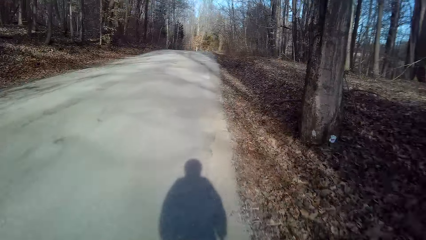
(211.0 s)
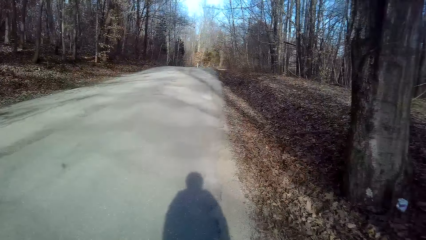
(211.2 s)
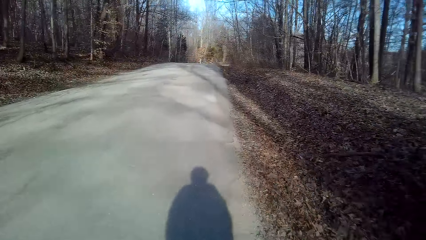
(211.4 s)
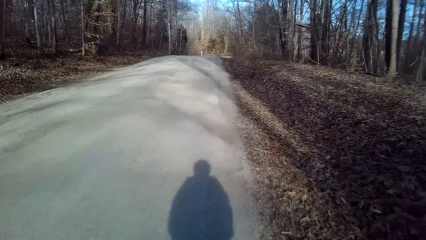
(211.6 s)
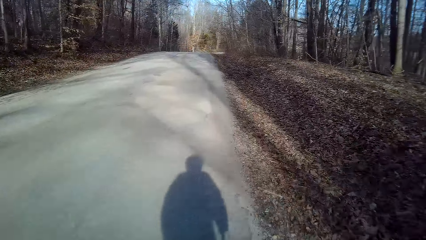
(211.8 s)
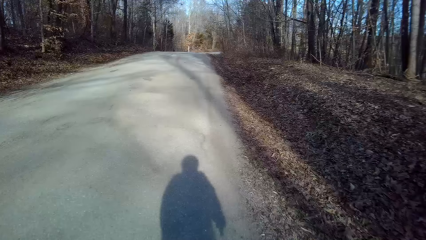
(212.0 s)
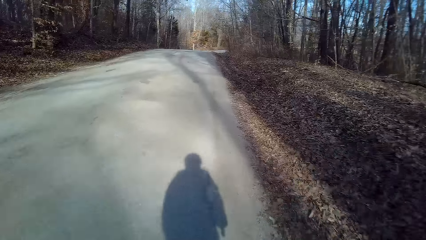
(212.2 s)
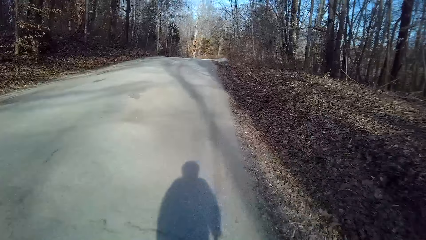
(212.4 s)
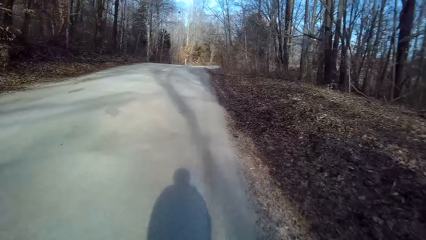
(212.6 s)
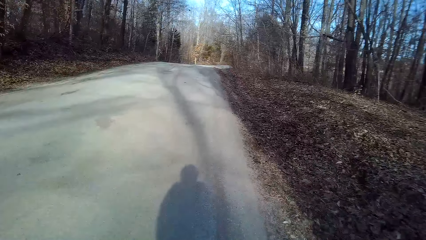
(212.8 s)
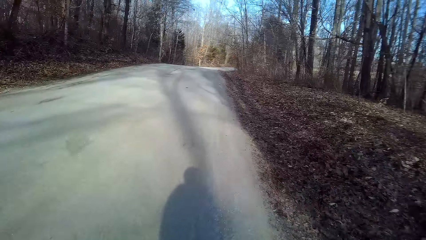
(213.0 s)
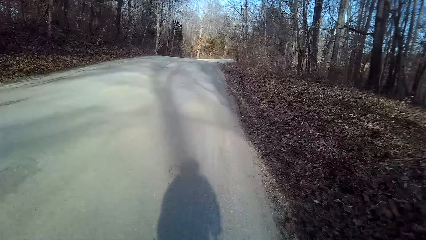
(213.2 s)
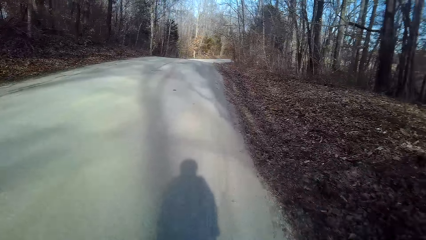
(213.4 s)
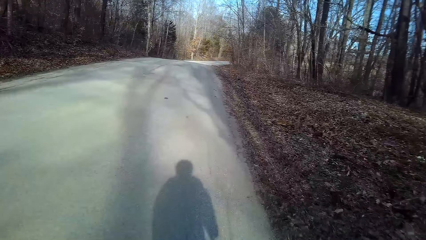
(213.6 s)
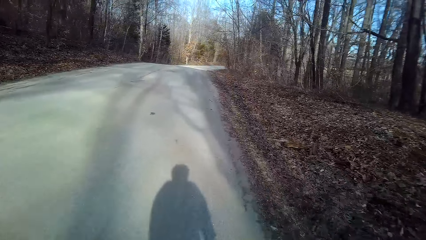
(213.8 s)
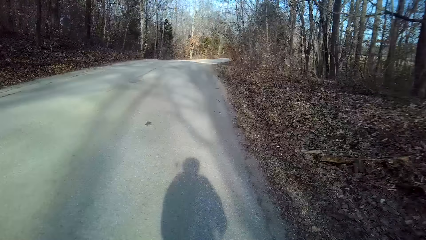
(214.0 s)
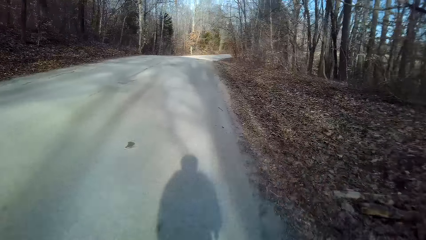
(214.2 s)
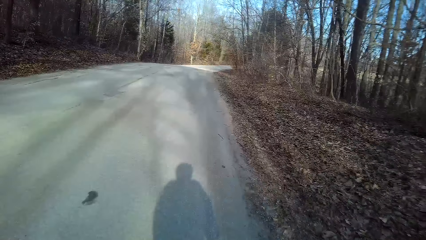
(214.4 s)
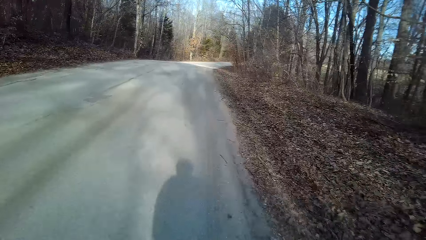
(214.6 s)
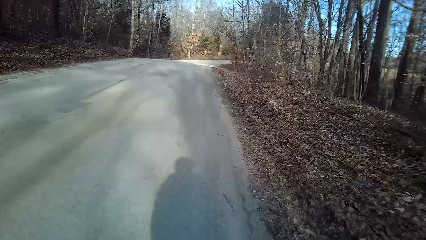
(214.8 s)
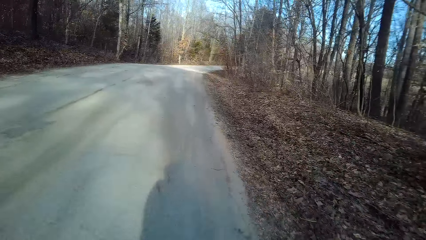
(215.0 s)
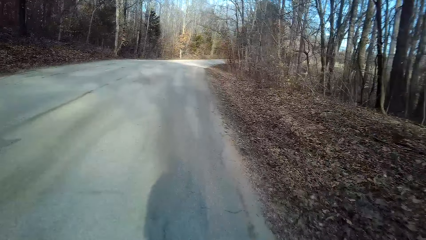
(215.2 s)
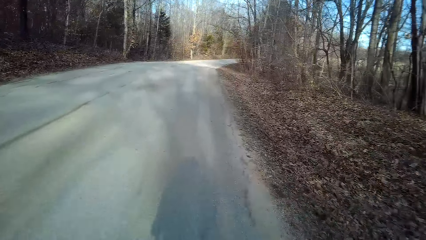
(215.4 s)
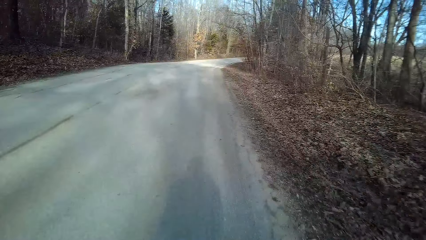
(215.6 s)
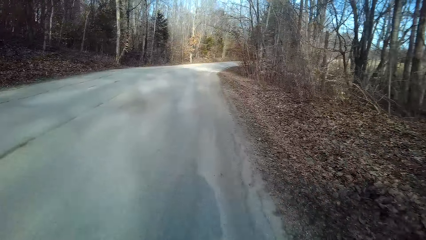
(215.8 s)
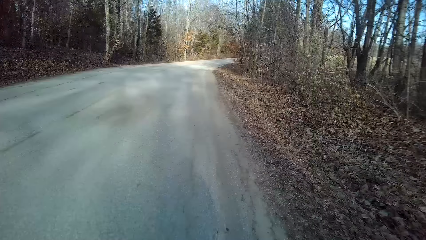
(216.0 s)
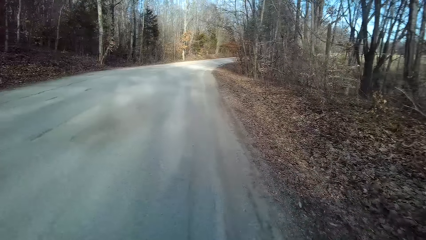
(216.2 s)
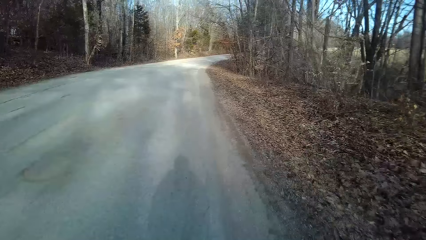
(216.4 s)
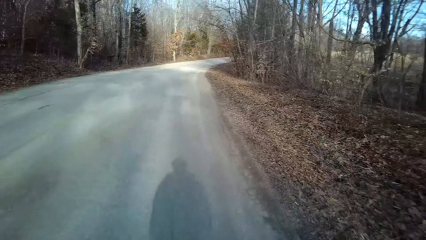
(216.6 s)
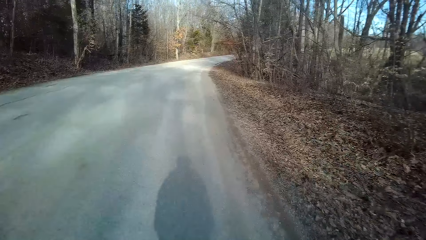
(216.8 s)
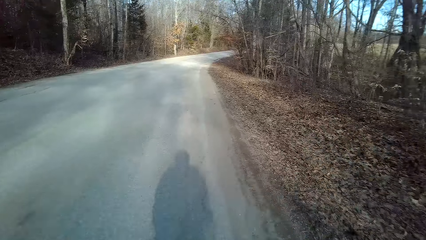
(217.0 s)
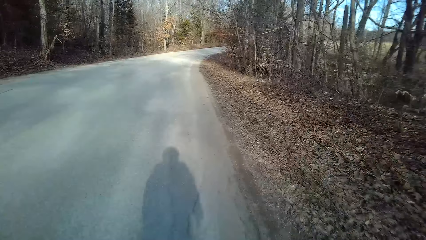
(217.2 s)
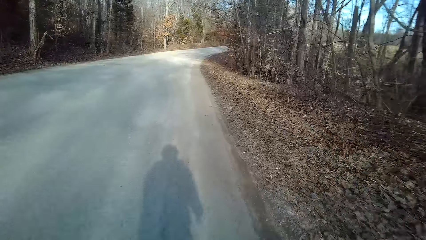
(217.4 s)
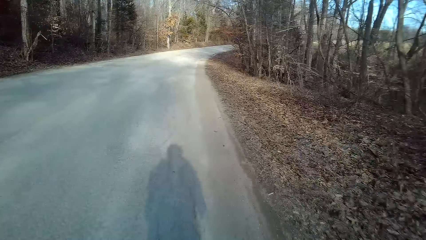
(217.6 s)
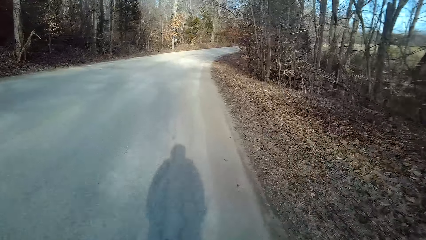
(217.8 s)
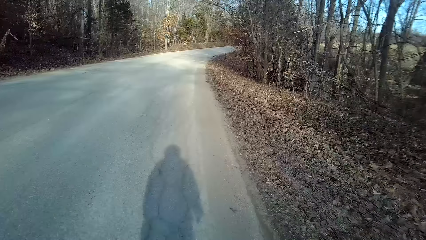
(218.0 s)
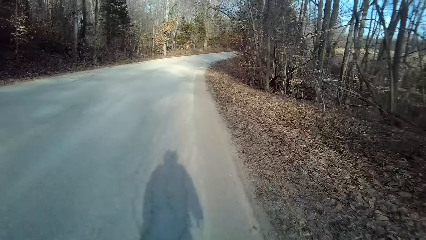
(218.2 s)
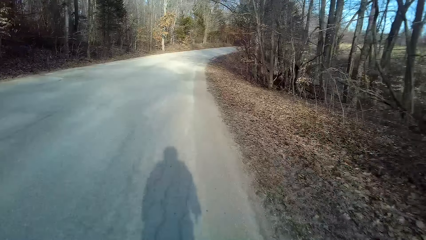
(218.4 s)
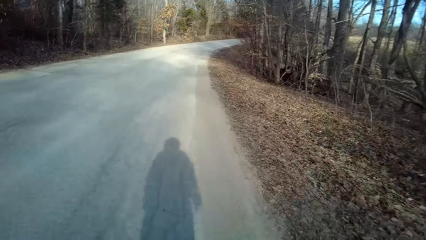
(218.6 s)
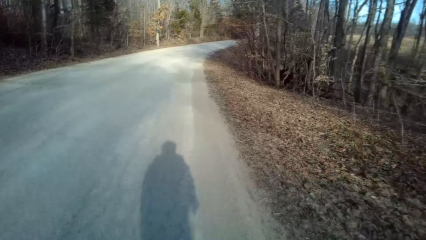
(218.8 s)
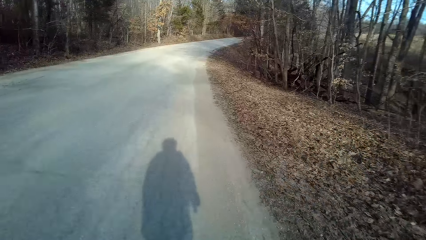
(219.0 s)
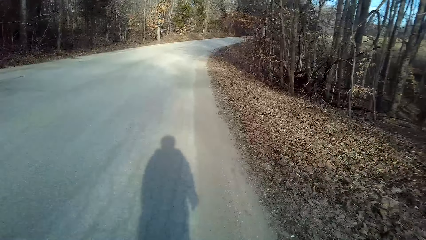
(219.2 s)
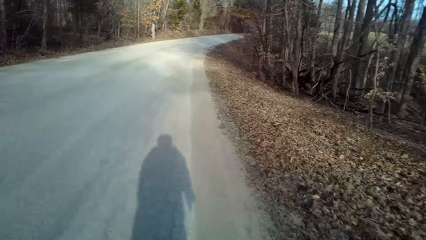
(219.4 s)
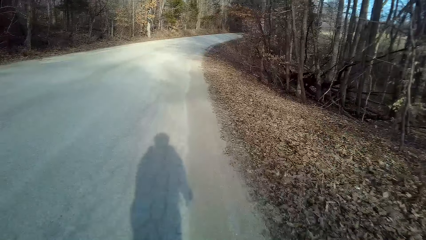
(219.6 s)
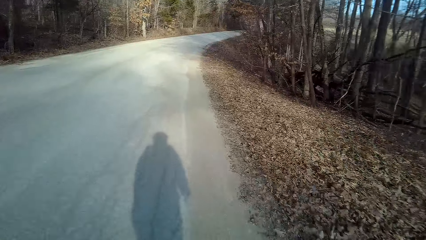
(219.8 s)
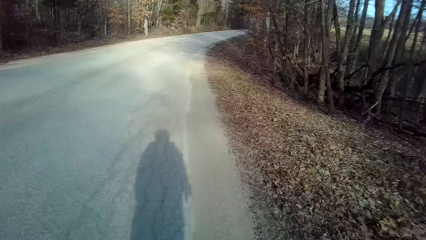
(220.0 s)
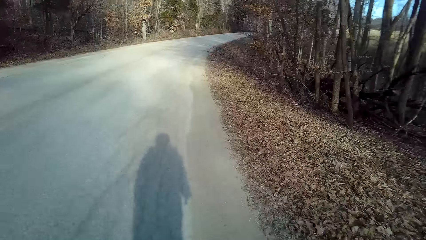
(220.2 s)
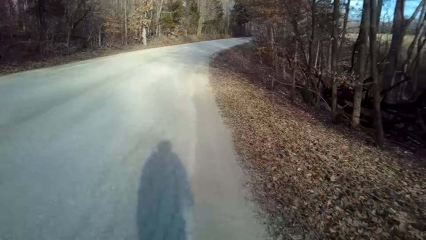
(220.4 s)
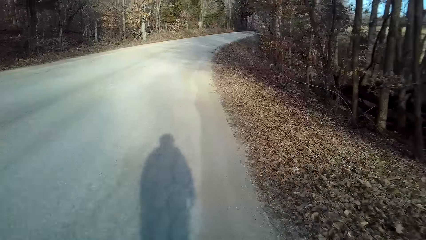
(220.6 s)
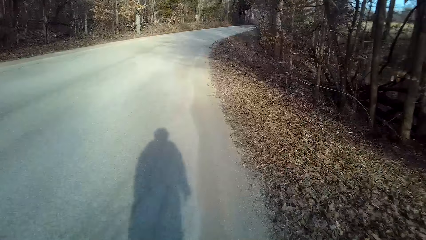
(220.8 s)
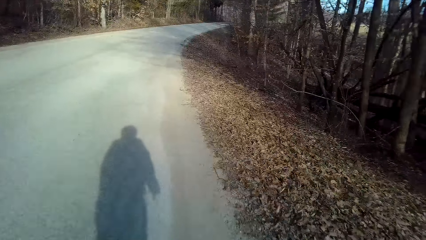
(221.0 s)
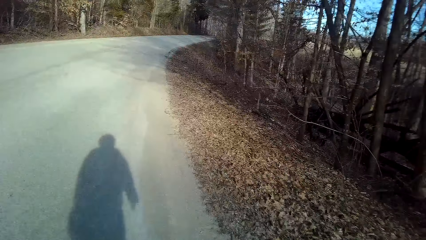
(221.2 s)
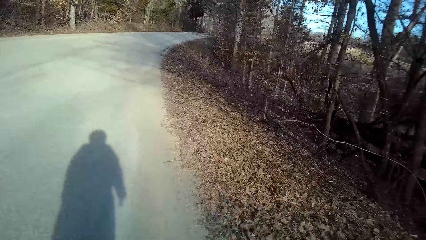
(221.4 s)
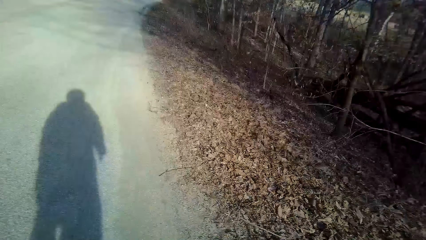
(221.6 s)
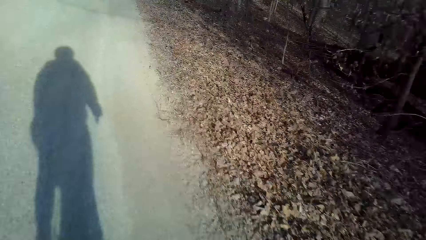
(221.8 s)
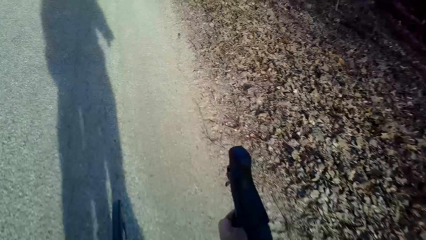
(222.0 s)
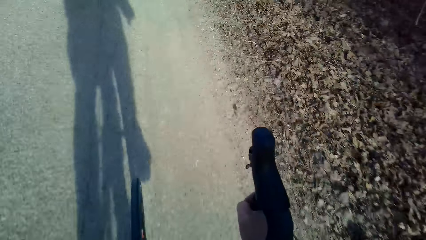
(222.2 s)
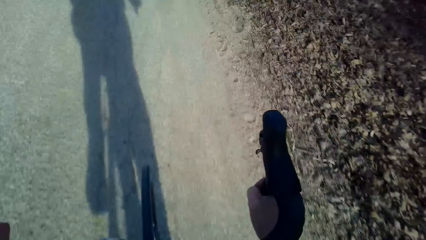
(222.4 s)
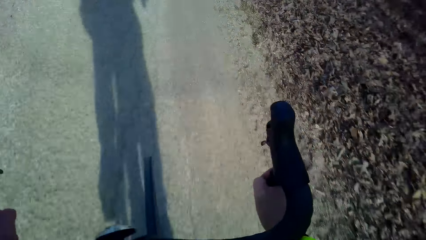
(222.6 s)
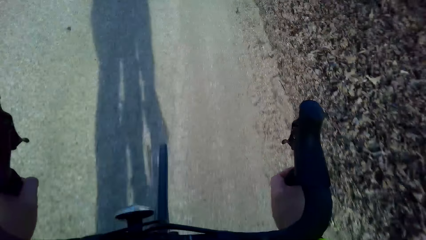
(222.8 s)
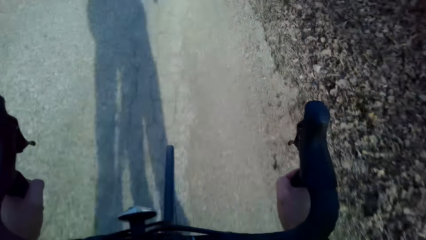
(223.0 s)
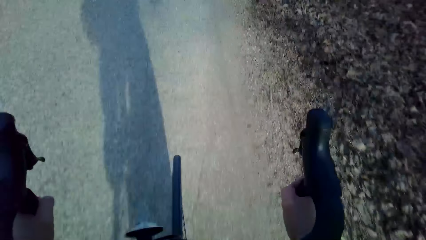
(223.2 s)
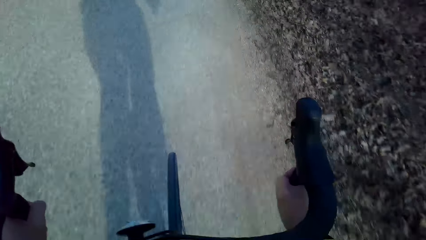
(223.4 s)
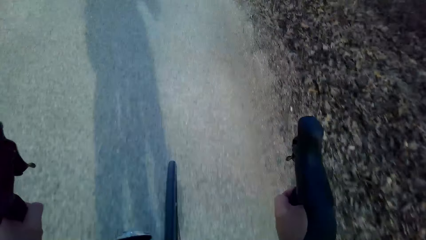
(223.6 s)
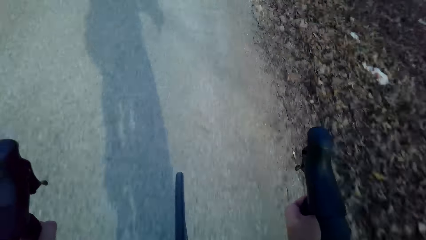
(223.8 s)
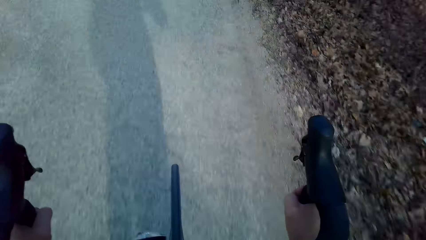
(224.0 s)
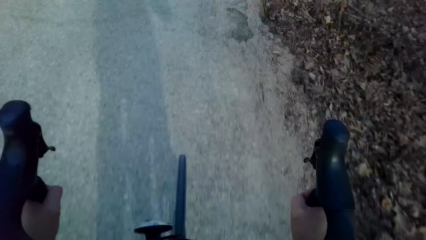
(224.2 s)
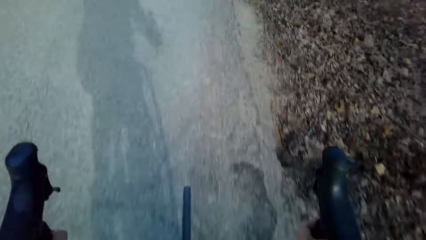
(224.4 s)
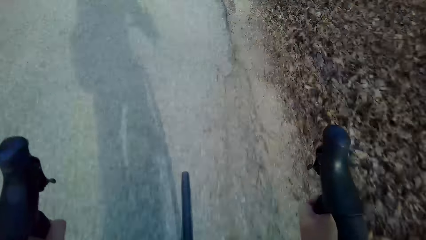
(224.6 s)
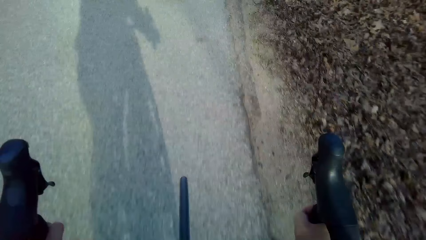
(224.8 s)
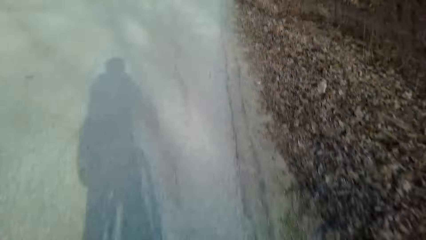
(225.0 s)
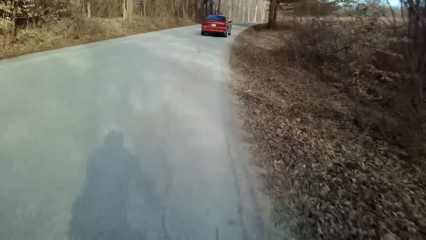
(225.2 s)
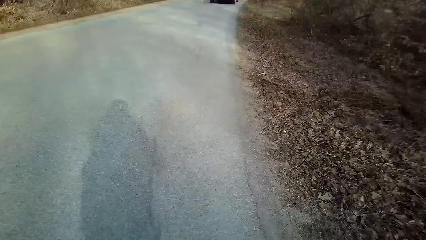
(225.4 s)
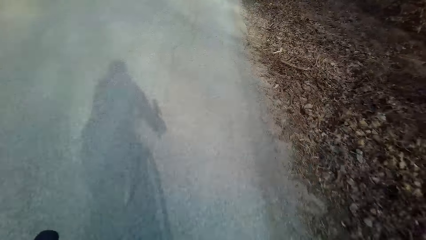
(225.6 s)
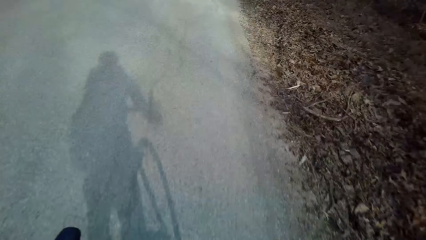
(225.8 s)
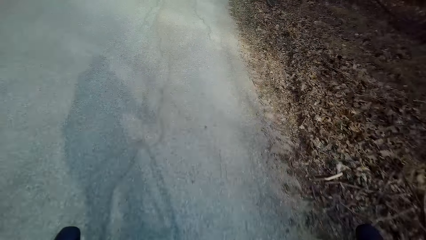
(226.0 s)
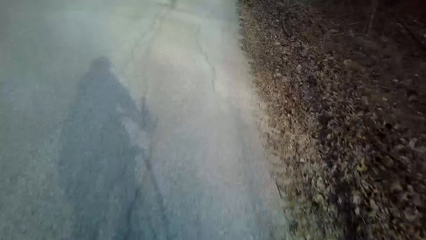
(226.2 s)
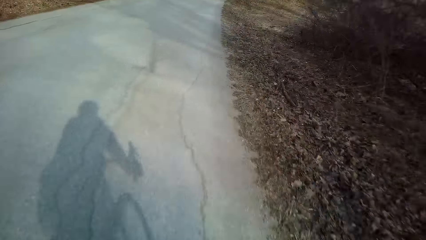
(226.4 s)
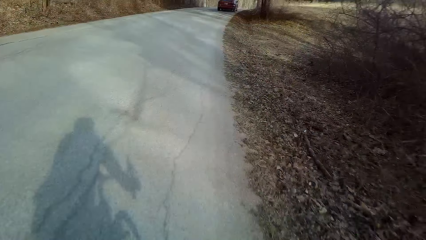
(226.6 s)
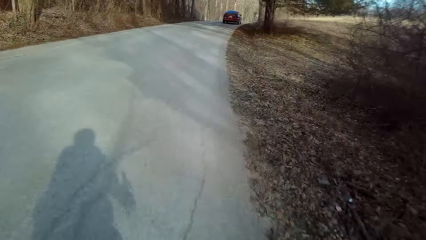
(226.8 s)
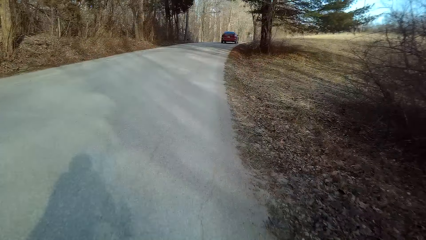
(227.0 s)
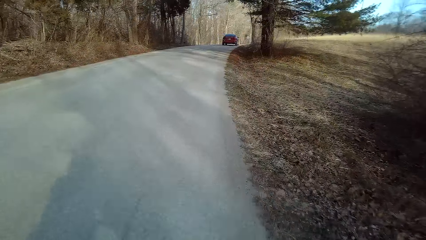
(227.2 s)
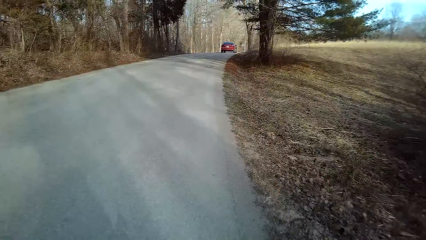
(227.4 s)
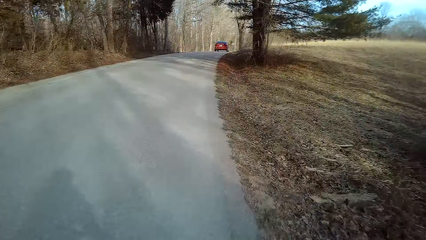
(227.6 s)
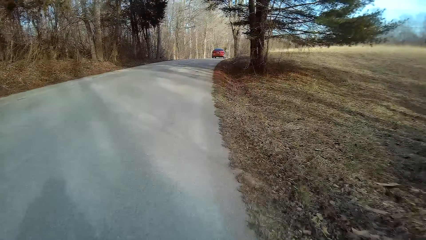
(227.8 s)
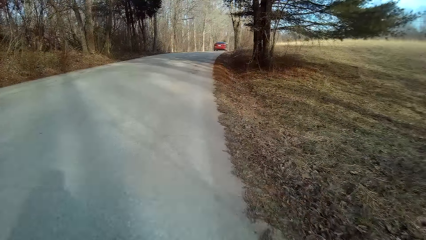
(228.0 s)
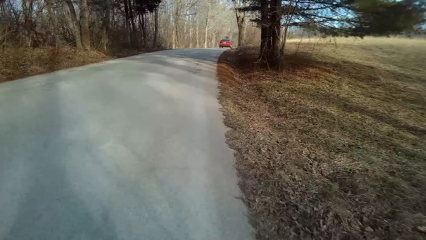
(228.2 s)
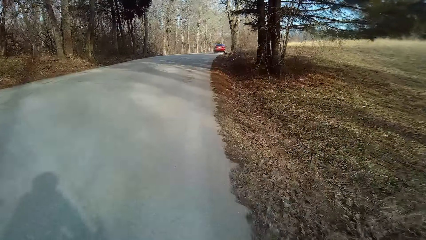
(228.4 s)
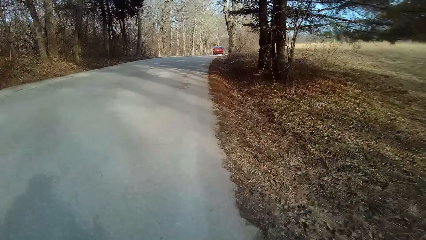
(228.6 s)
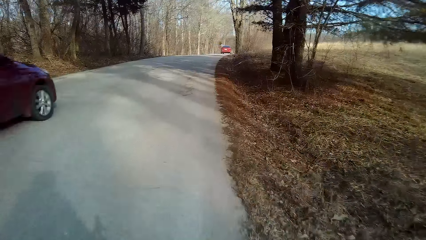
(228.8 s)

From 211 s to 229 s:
The camera wearer holds a bicycle. They ride the bicycle on the road.
